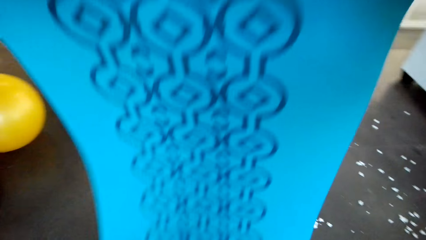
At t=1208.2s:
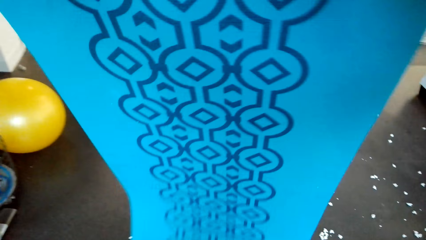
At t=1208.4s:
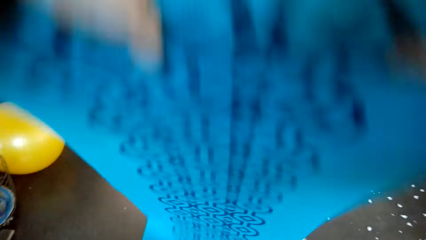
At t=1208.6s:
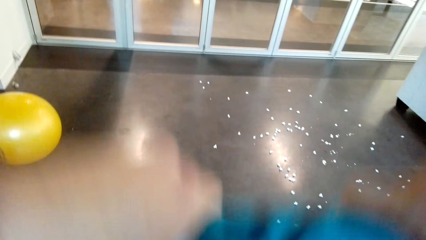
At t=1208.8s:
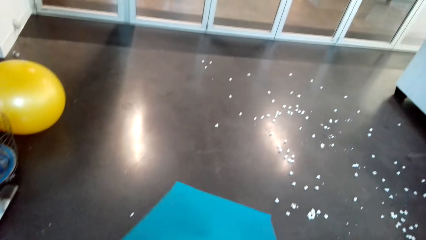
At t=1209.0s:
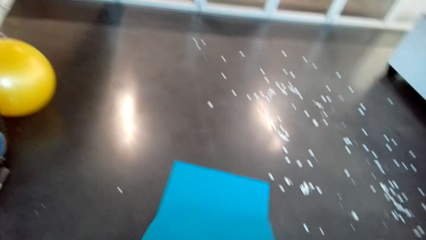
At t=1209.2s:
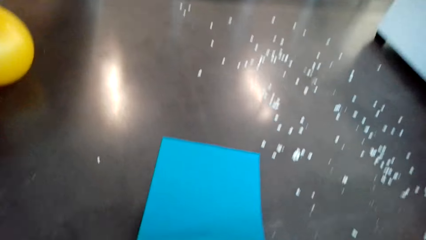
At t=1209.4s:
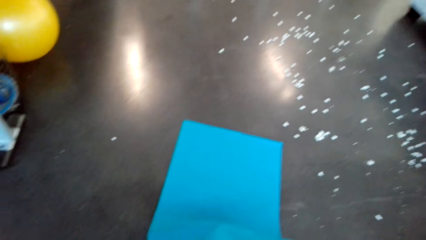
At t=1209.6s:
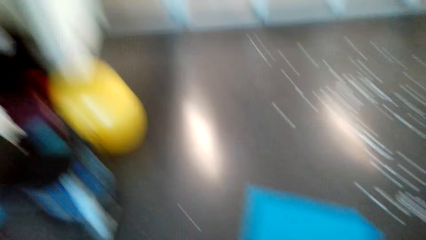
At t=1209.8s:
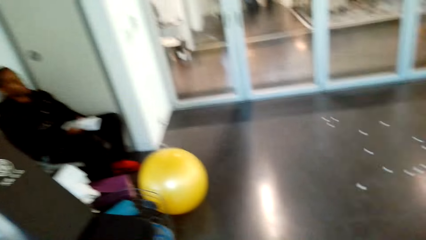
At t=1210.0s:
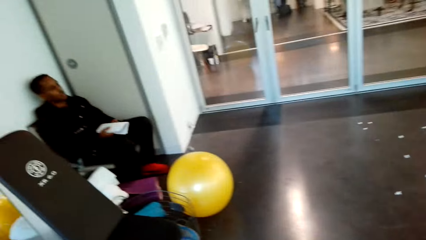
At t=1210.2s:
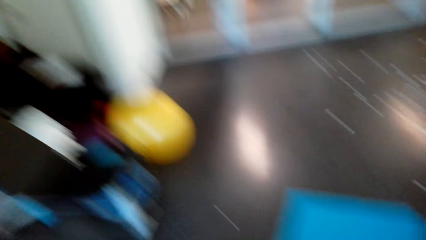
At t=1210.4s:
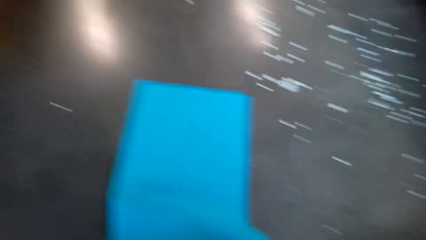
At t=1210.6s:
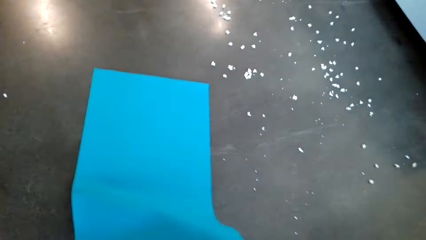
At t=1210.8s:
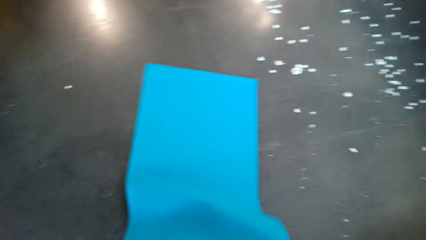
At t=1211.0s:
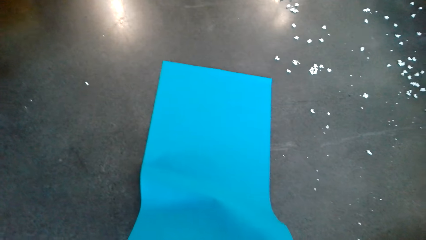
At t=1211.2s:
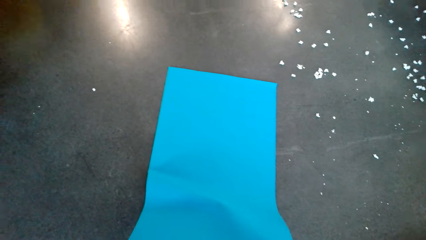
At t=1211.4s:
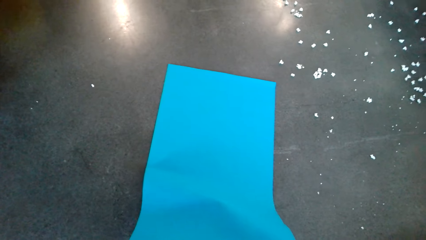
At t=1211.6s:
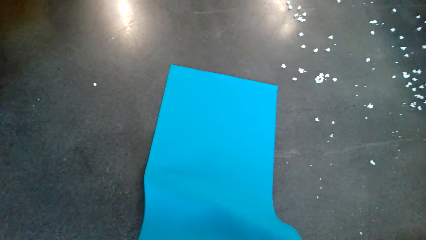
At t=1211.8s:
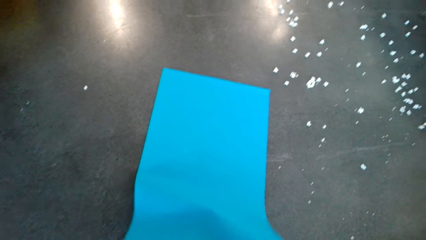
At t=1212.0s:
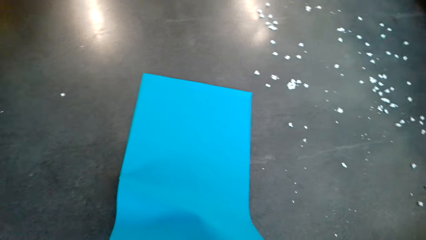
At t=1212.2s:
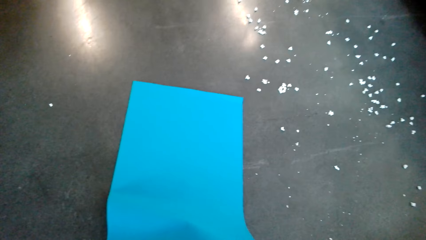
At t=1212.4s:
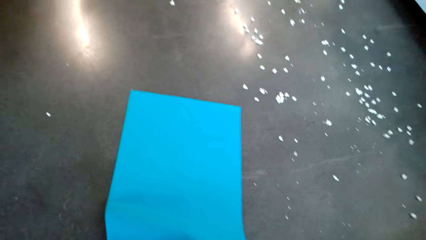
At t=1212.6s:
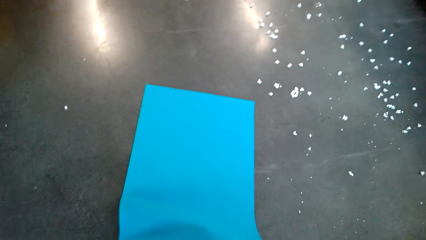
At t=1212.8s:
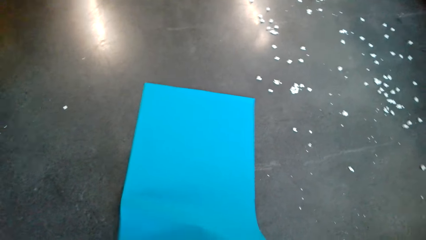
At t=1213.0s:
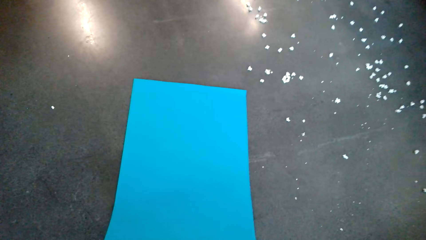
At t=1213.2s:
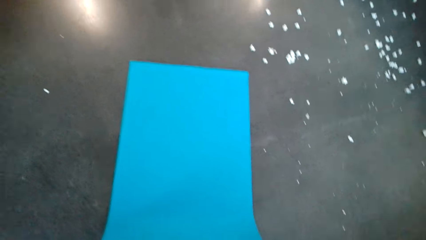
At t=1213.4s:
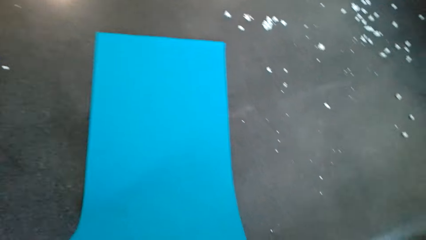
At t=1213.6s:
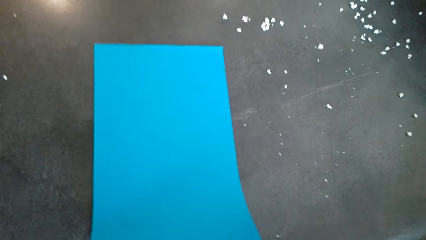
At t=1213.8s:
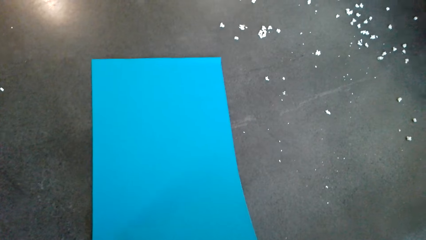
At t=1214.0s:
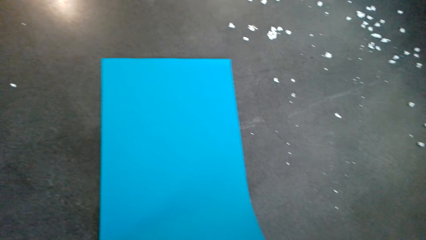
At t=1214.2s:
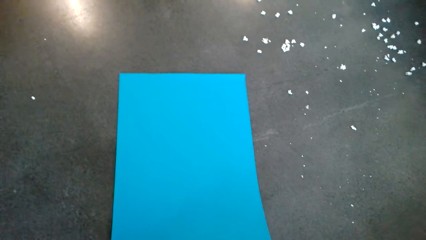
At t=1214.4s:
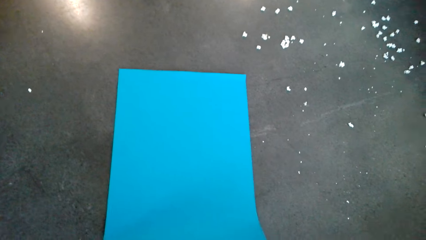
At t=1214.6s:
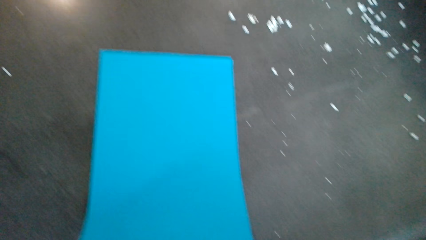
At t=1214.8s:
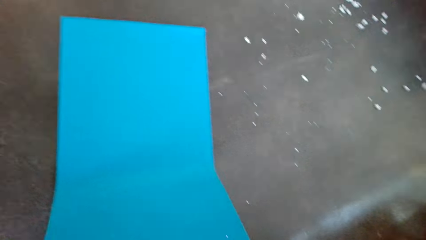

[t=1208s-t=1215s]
The camera wearer folds the yoga mat on the floor.

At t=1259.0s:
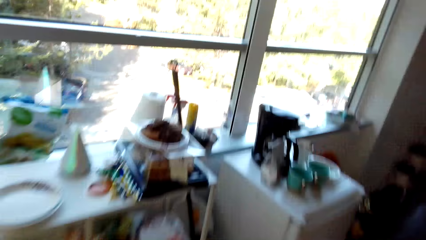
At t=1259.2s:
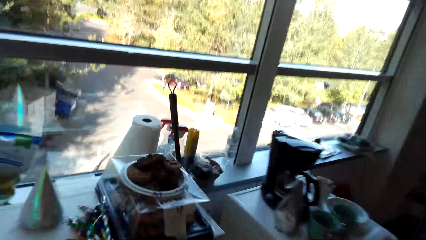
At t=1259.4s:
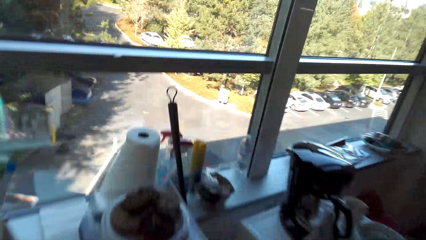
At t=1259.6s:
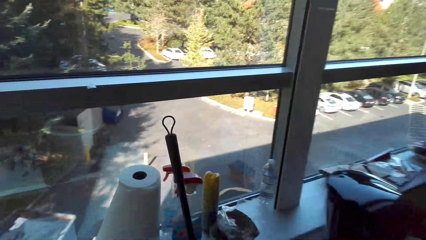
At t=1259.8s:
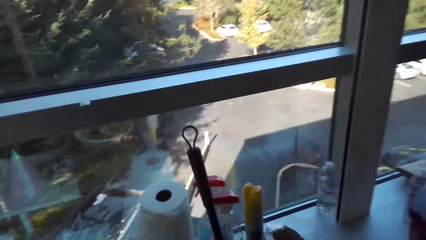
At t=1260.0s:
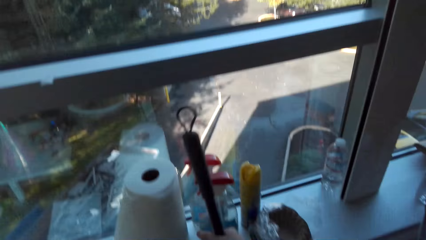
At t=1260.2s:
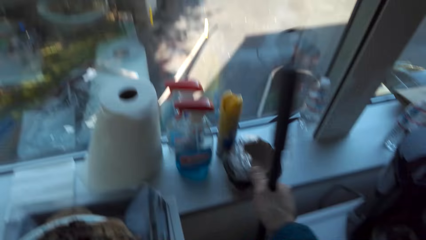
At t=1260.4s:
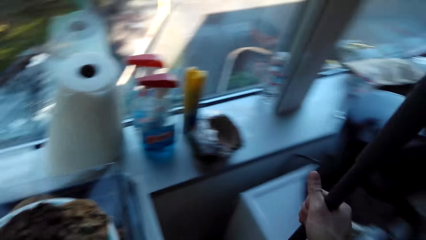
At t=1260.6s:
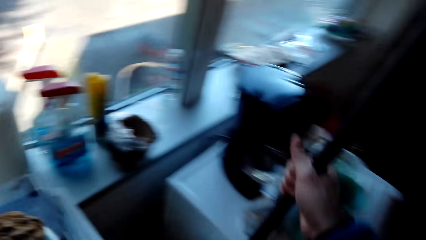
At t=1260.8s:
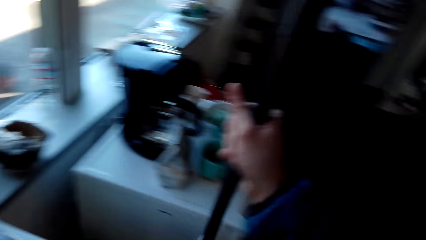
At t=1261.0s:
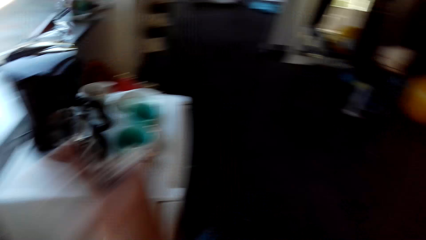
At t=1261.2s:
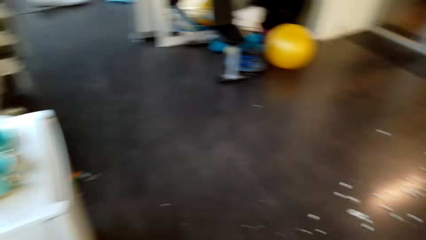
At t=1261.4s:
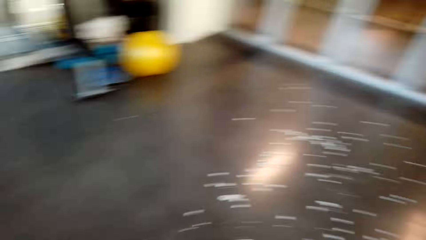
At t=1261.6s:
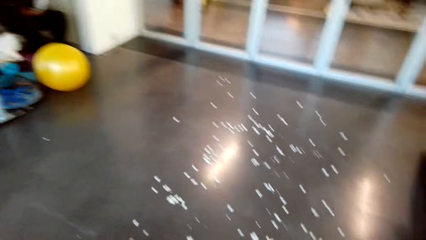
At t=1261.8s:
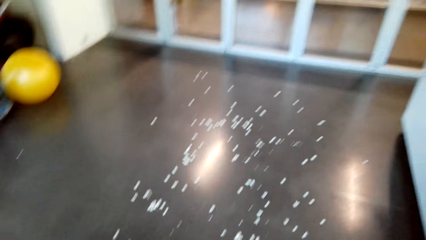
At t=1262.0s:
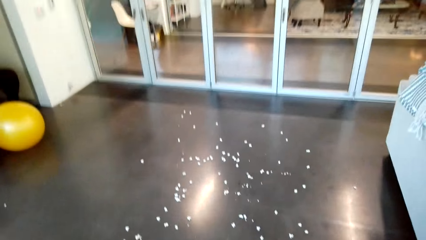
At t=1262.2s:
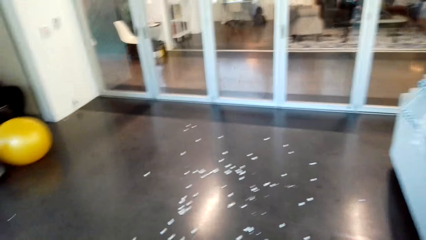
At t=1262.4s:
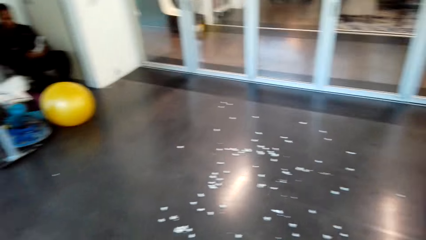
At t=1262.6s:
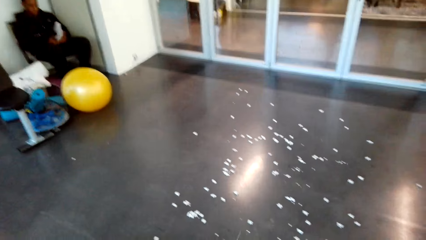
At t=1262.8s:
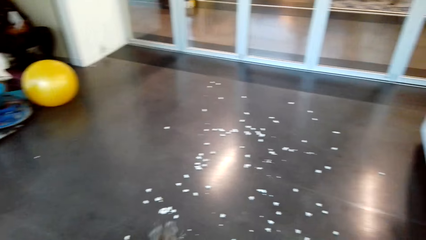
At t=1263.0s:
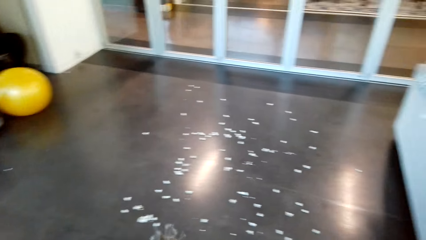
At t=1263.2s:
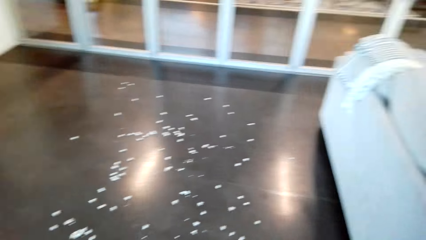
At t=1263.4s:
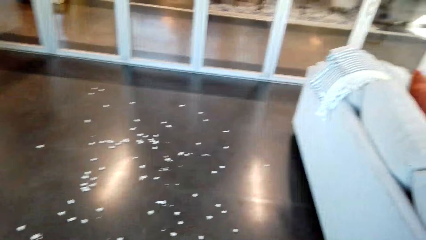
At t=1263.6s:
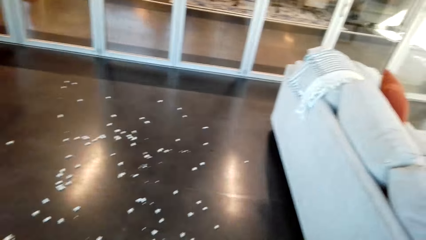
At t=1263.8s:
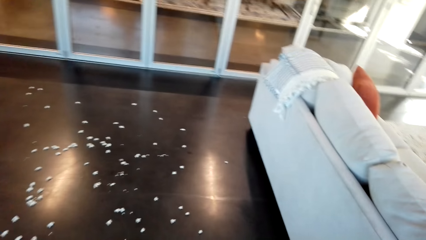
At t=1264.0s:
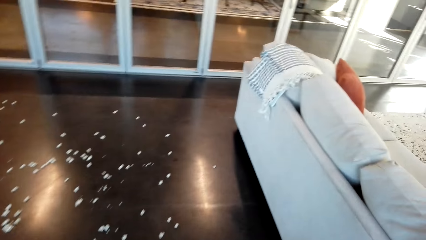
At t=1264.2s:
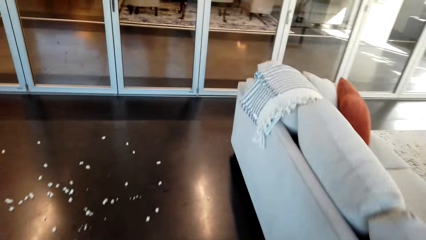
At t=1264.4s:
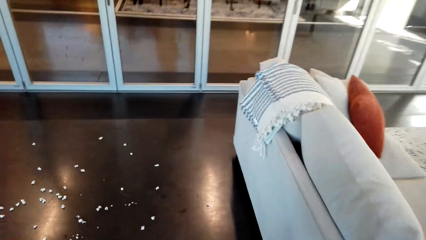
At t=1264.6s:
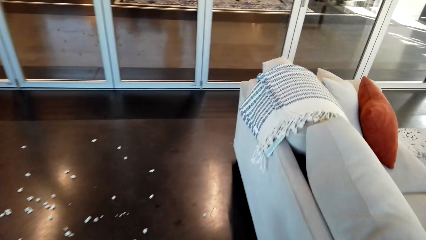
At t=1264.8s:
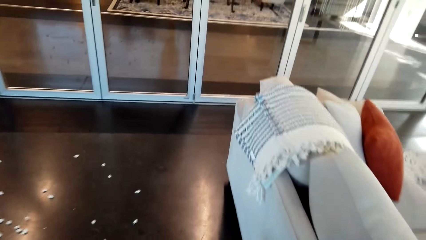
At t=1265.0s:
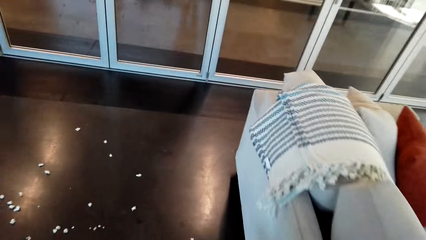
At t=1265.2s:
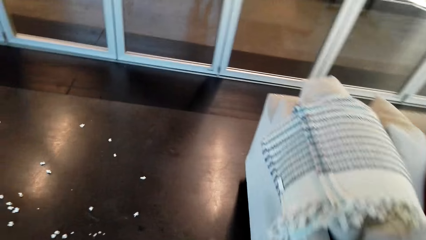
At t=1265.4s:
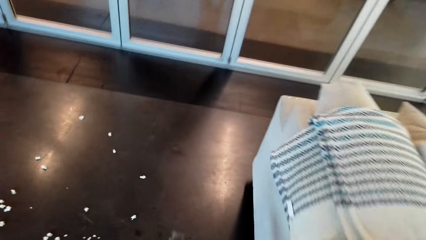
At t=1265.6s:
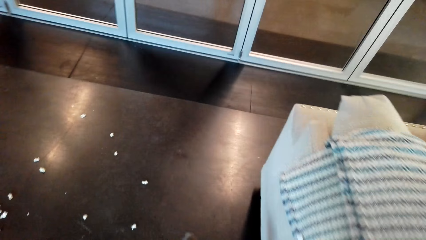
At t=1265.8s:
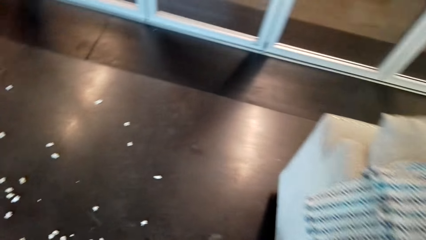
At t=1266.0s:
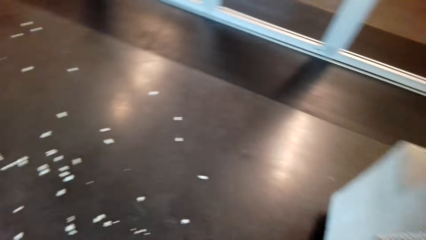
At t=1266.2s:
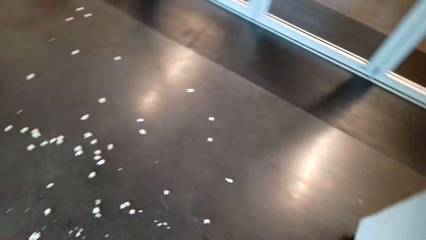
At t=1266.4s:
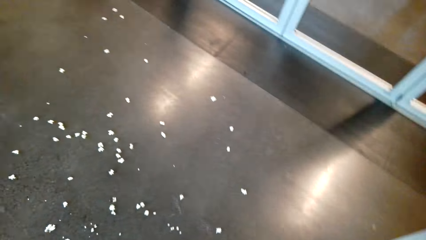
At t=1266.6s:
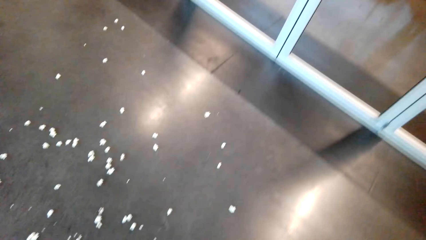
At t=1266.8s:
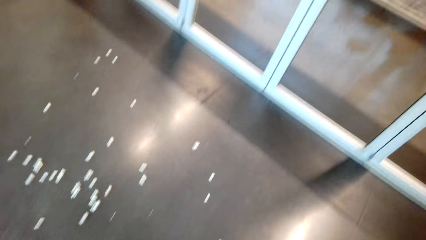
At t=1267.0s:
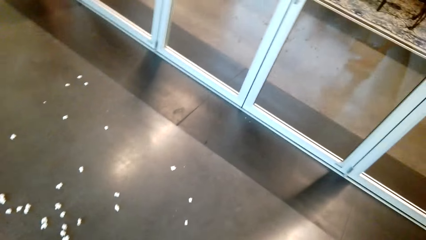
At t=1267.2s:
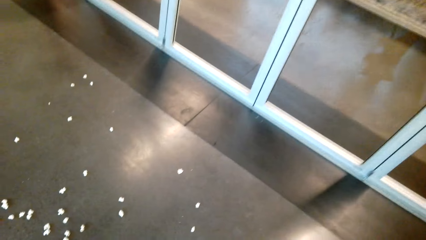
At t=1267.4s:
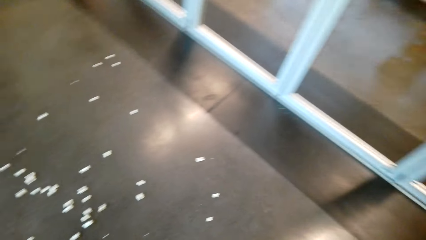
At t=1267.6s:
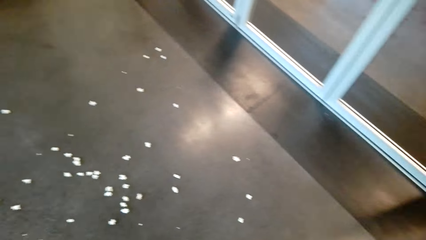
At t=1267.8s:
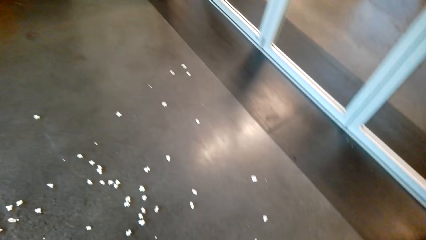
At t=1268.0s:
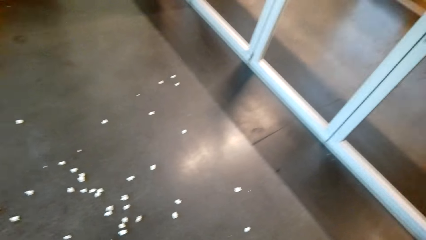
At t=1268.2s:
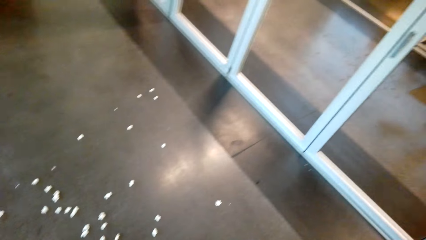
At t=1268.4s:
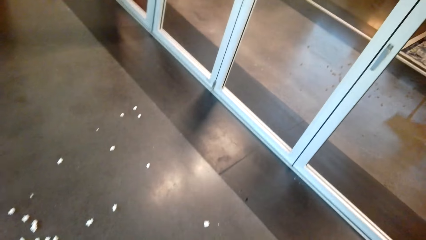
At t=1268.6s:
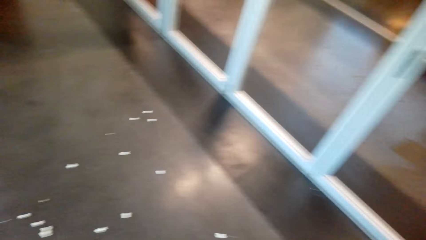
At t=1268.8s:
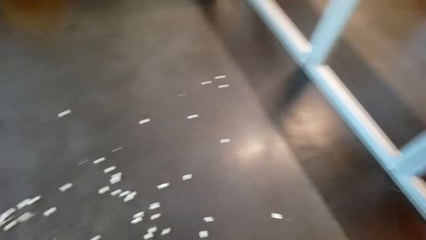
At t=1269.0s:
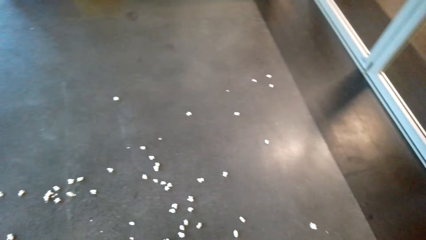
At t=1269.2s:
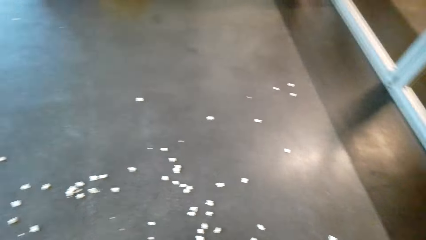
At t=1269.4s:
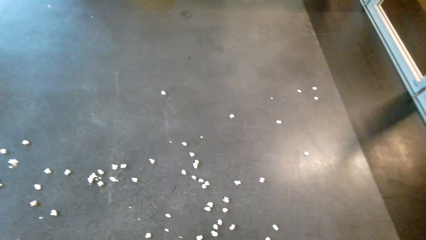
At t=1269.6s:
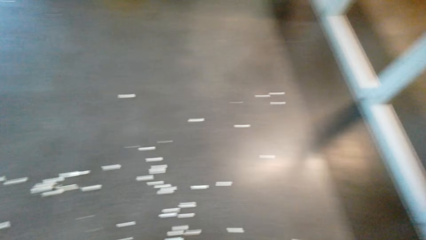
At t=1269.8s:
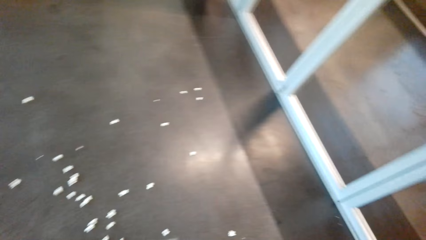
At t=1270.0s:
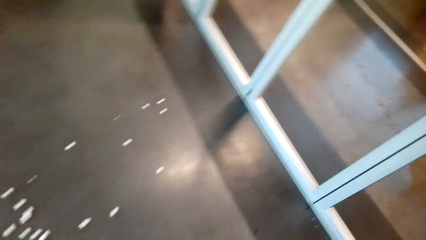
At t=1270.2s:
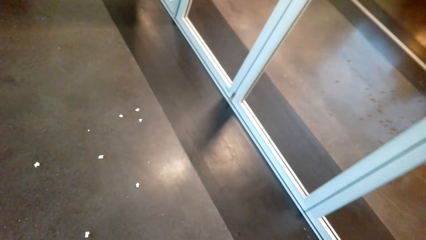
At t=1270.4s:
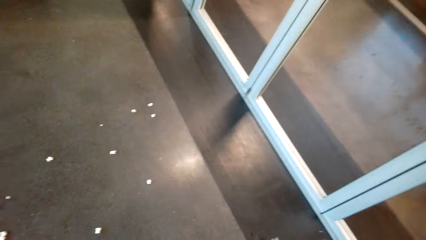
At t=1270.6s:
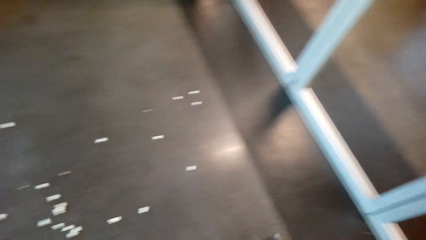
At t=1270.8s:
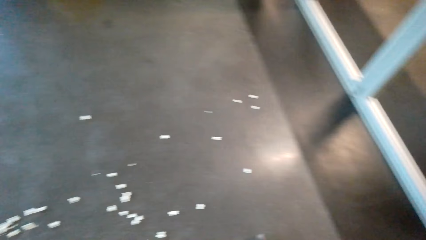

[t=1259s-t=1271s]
The camera wearer takes a broom. They sweep the floor with the broom.
